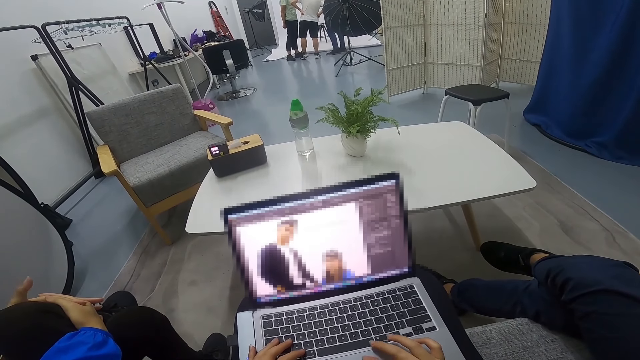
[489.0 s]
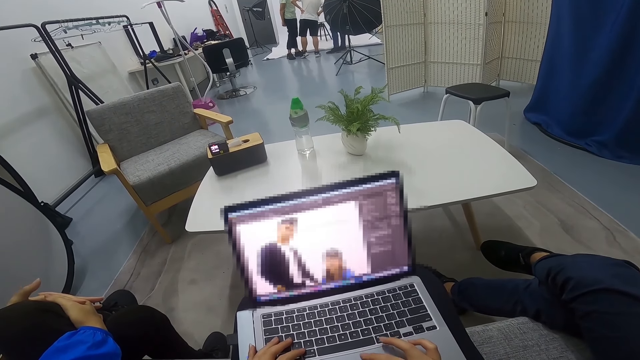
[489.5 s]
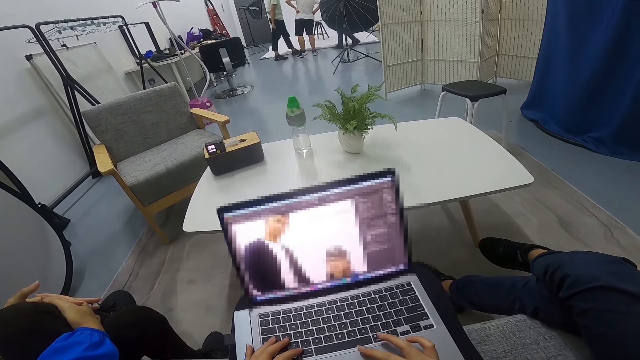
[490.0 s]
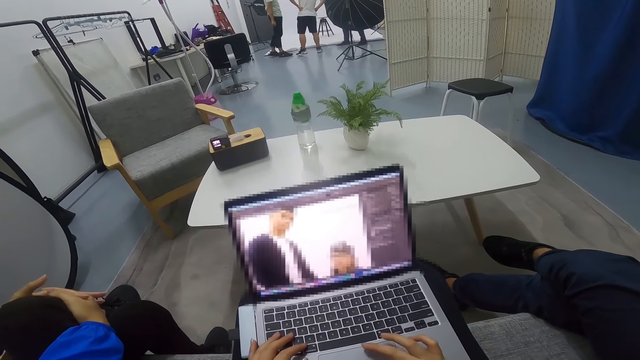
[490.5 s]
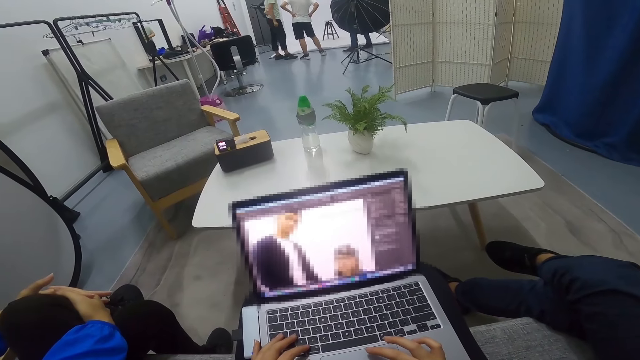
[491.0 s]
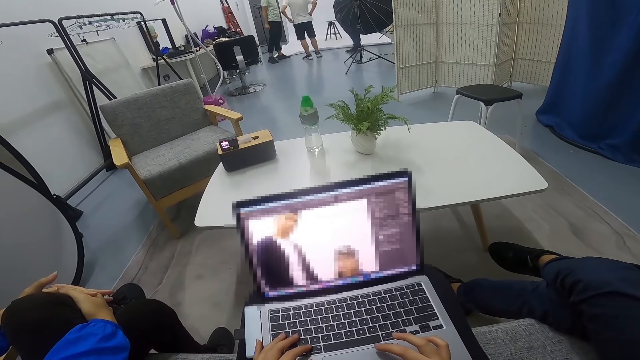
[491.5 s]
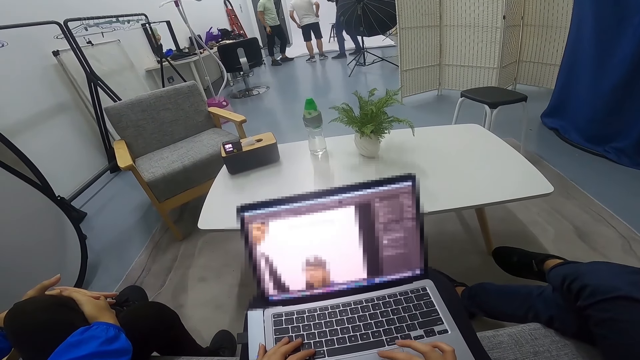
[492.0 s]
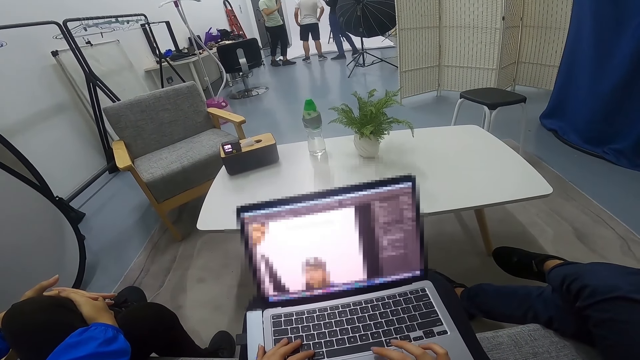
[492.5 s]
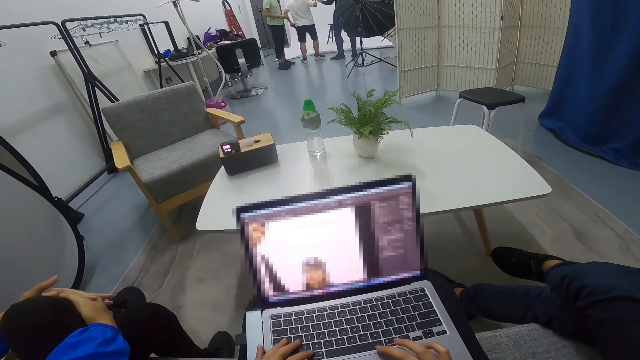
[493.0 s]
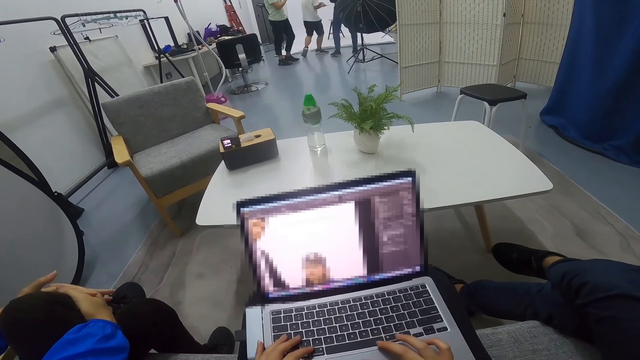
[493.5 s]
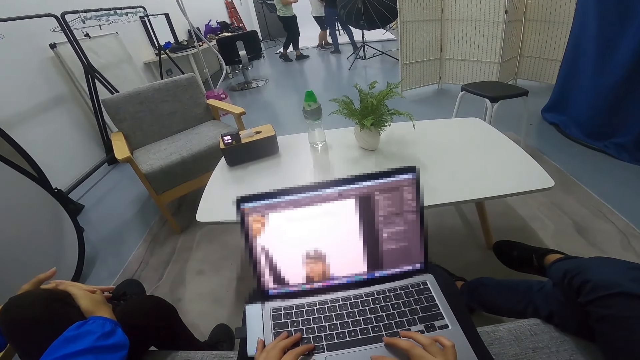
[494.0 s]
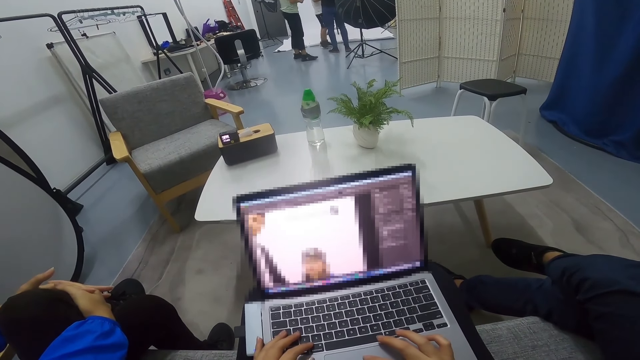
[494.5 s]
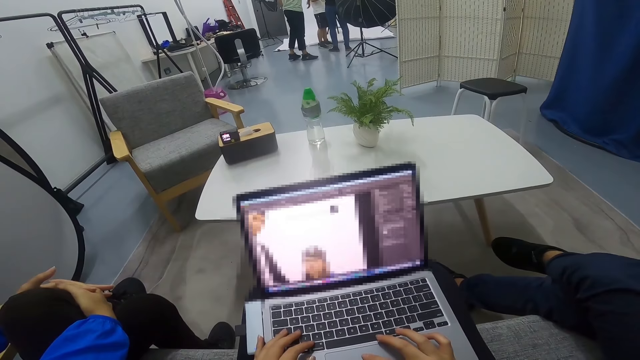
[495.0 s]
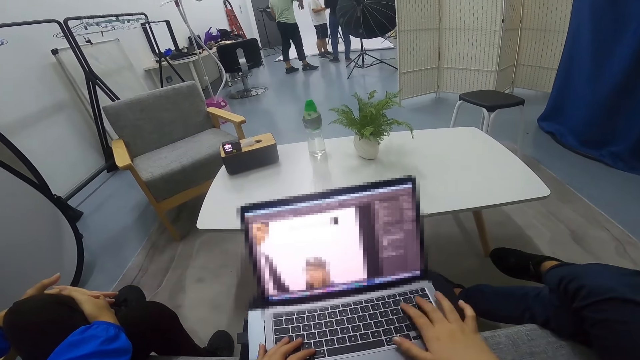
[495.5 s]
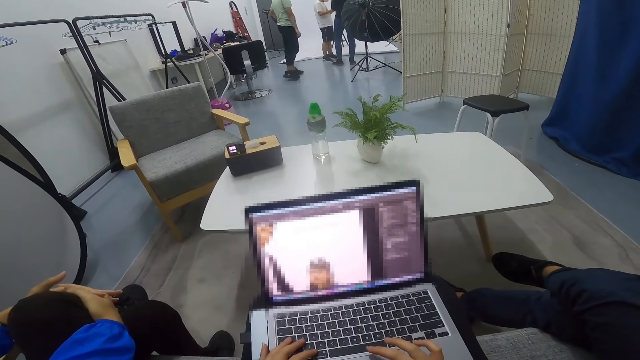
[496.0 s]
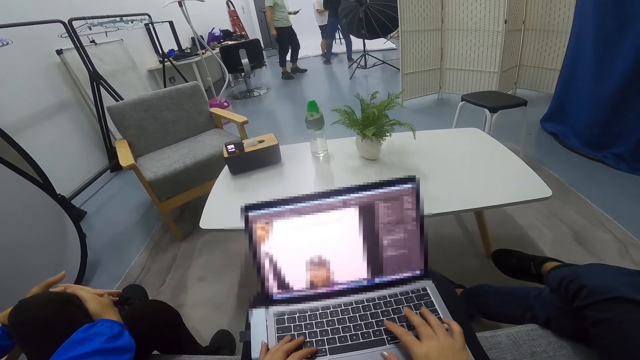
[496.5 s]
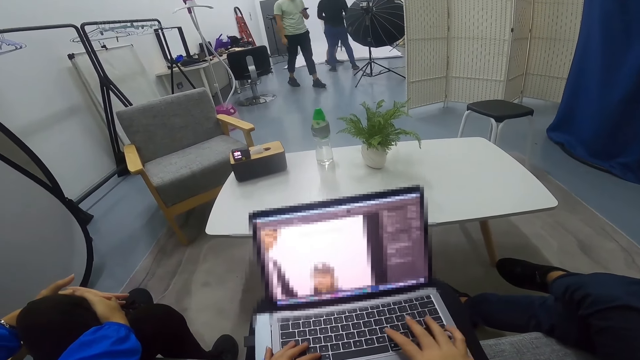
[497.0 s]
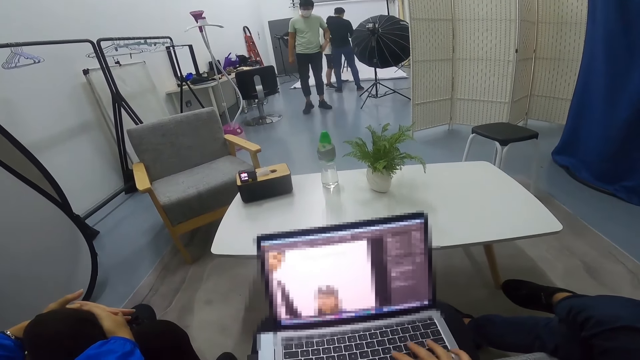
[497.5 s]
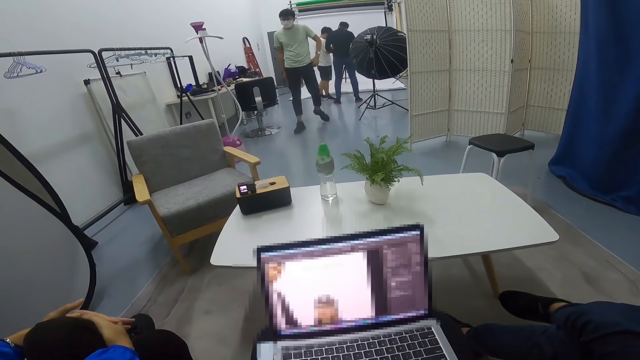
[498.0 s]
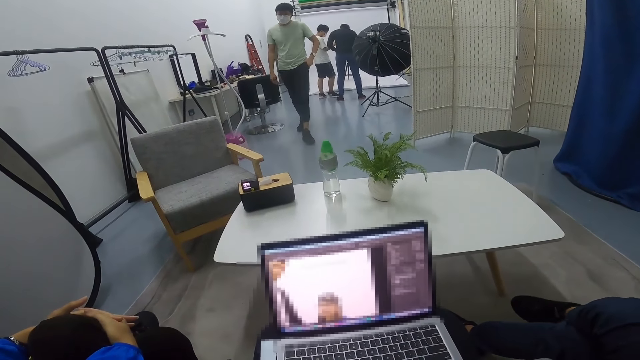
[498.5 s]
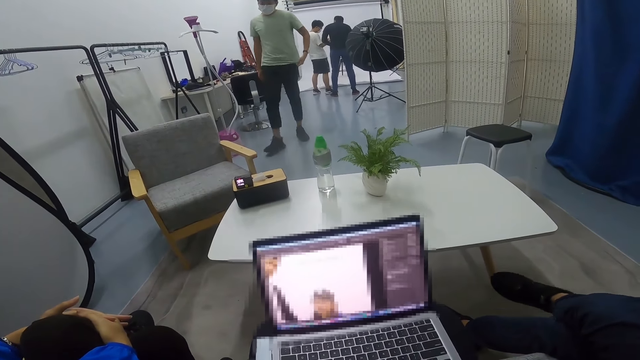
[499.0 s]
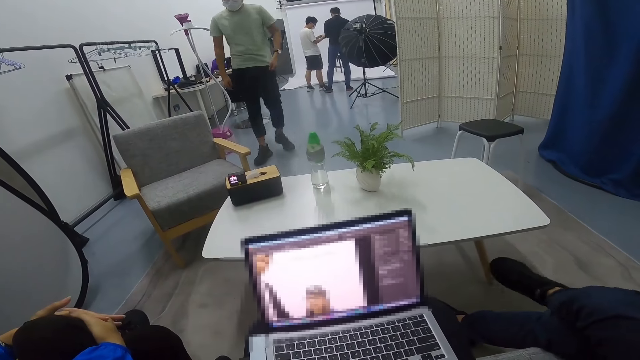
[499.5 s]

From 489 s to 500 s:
A man walks around the room with a second man and a third man. The third man takes the phone out of his pocket on the way in the room. The third man uses the phone. The third man pockets the phone on his way. The third man comes to the other part of the room. The first man and the second man stare at a picture on the phone.

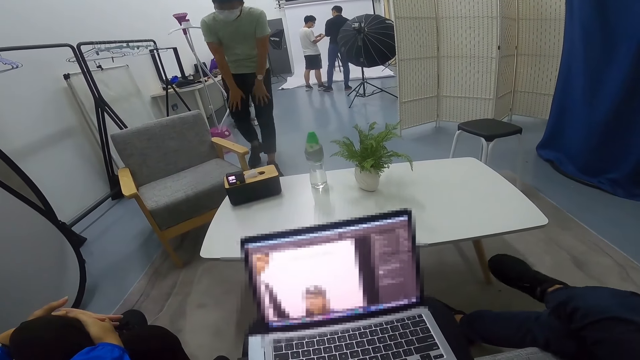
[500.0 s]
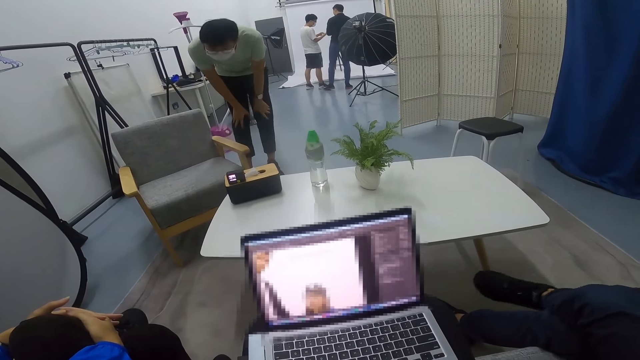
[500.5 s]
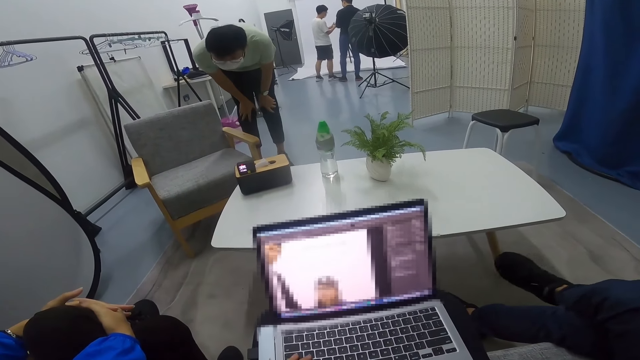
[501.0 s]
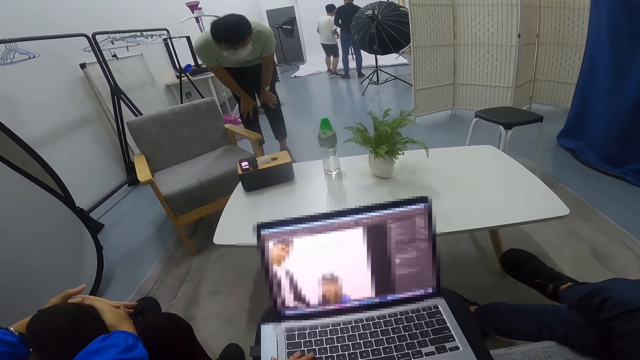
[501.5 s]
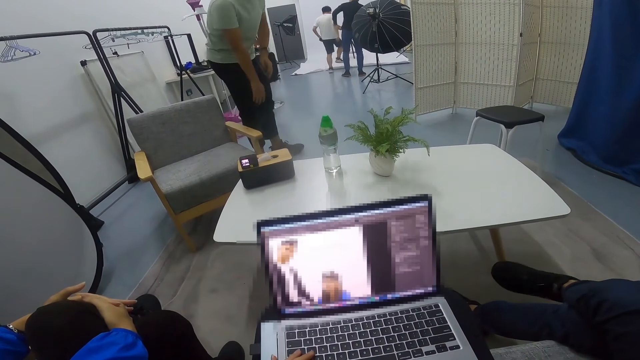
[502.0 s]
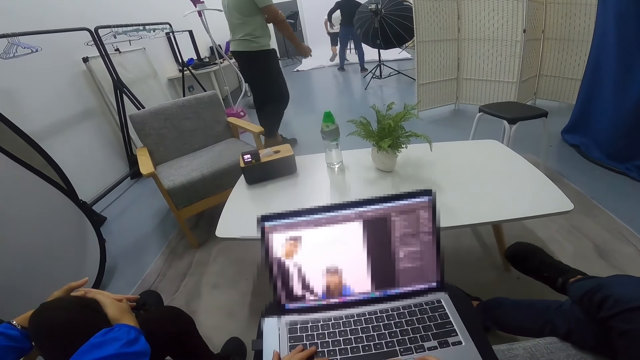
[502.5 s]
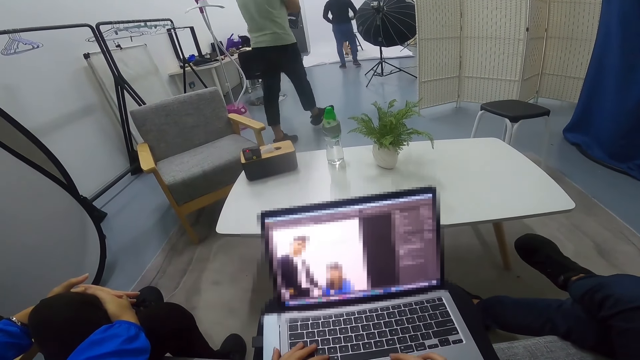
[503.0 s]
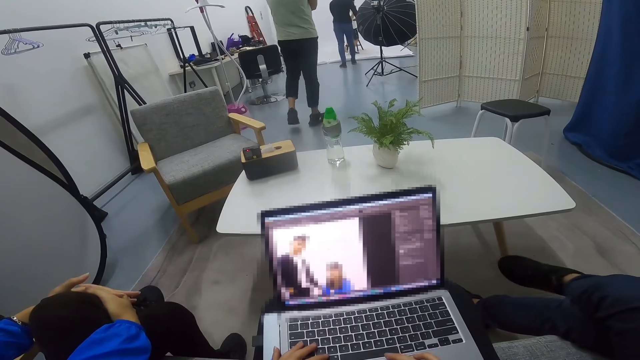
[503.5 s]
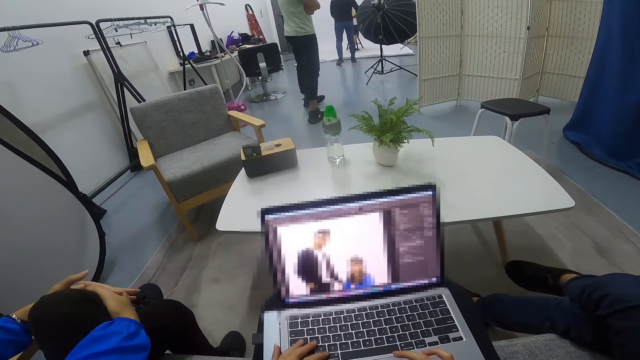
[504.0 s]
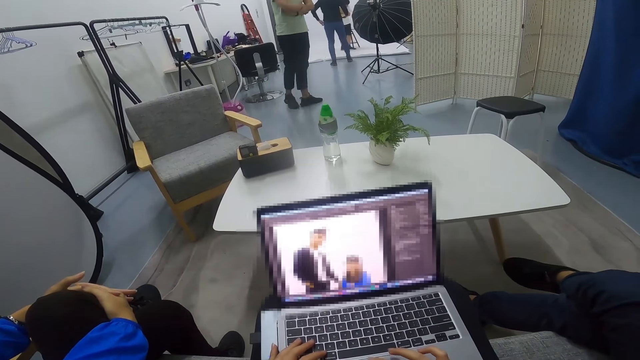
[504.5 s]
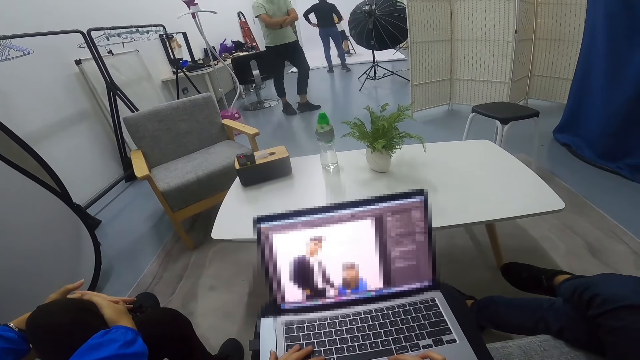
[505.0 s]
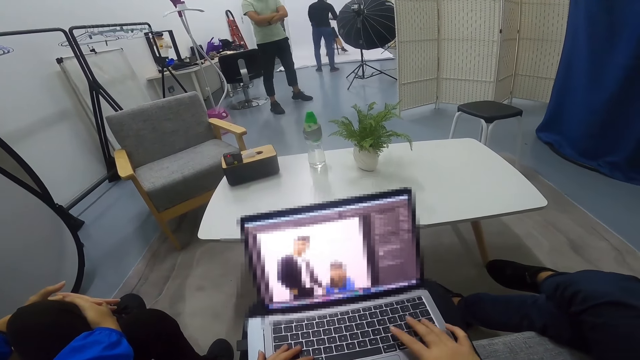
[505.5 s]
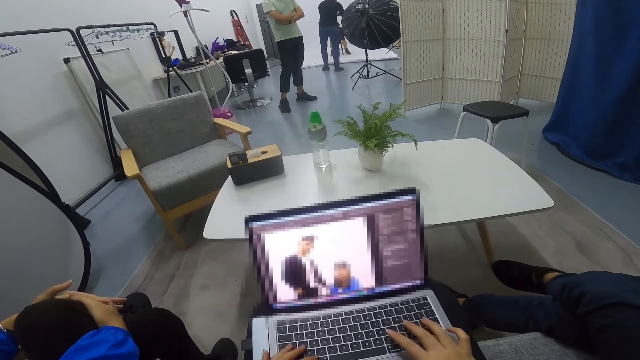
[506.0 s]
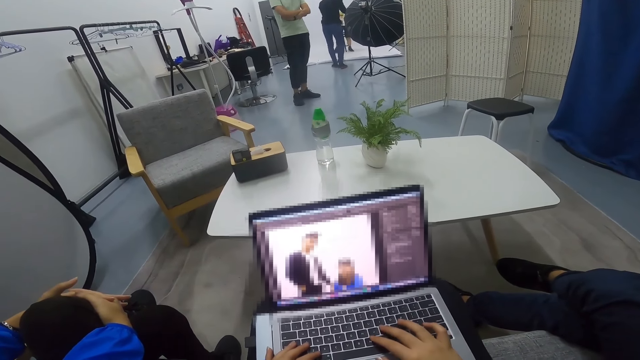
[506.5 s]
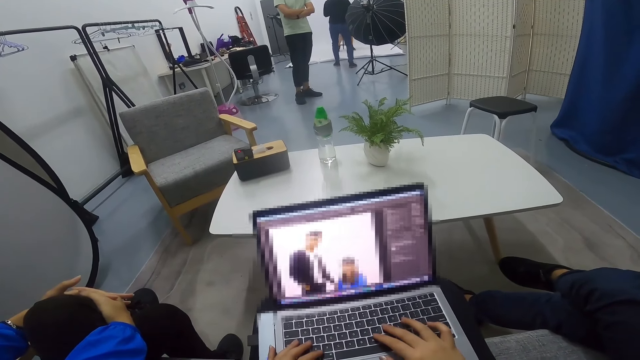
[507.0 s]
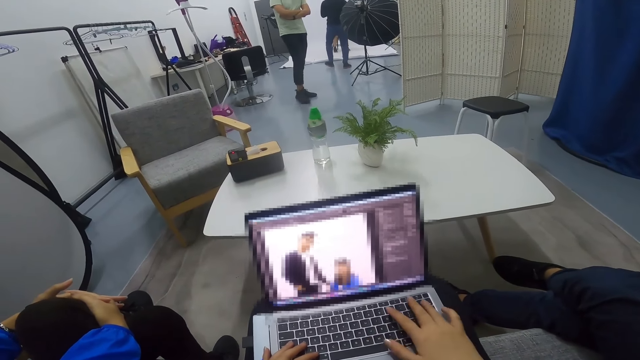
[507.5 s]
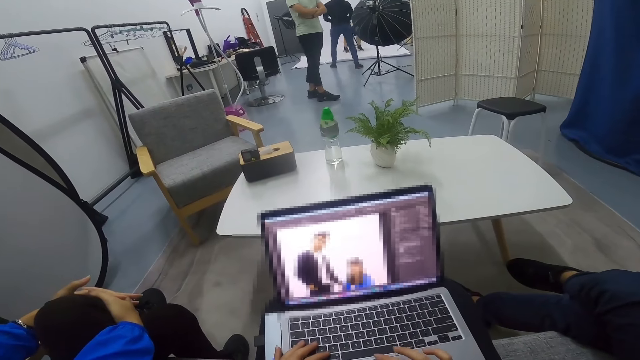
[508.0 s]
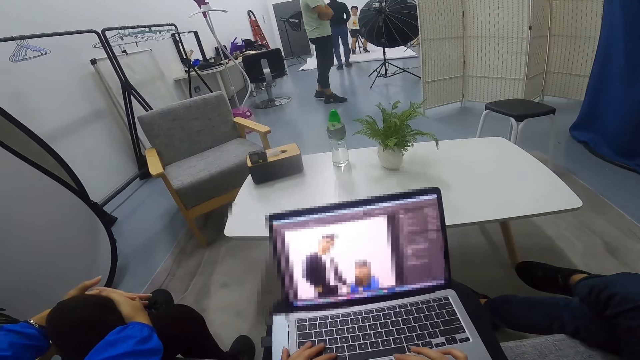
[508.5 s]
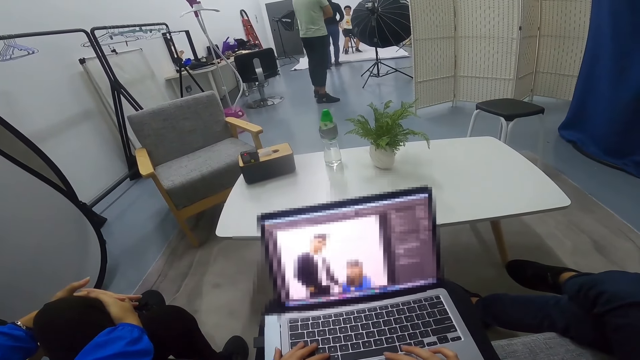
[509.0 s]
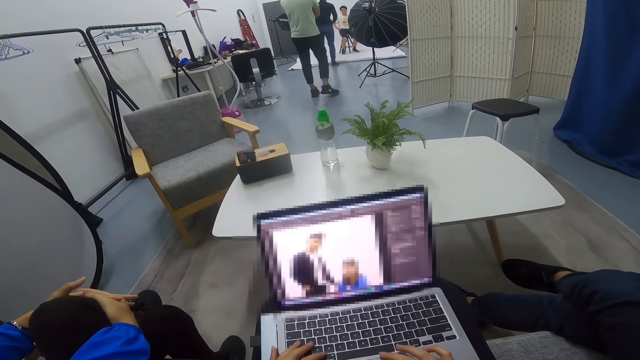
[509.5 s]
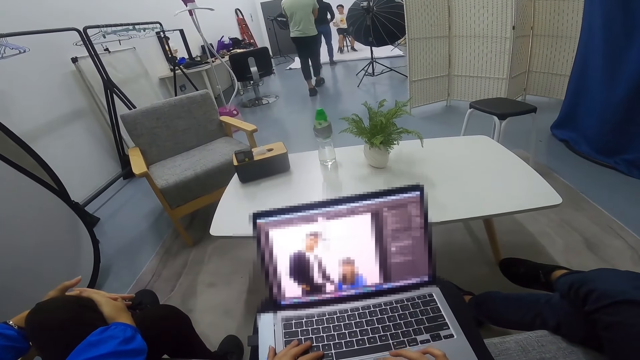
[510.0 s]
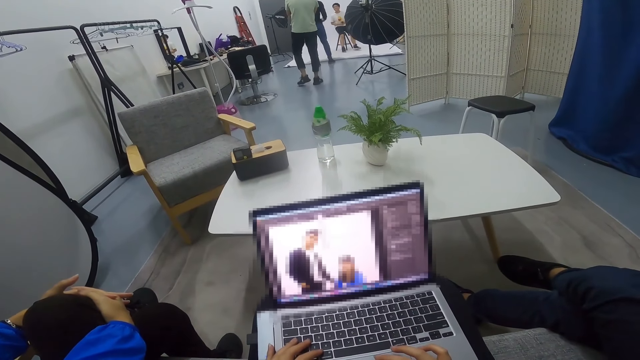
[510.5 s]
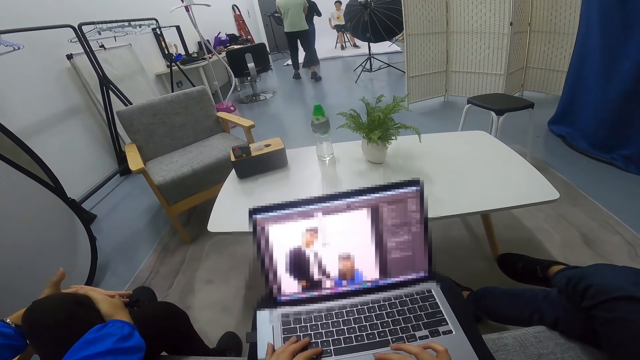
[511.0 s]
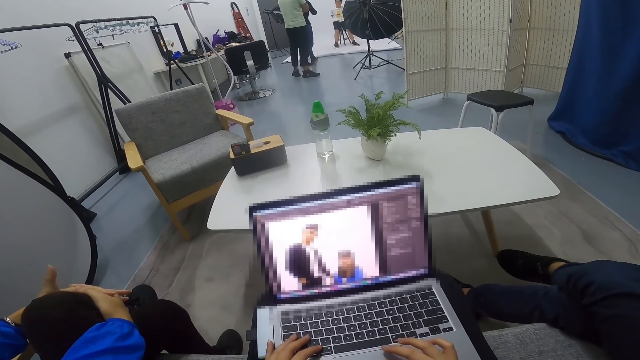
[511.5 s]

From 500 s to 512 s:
A man stares at an object on the table. The man walks from the table back to the other part of the room. A second man walks towards a stool in the room. A third man stands in front of the second man. The third man pictures the second man with a phone. The first man walks round in the room.
